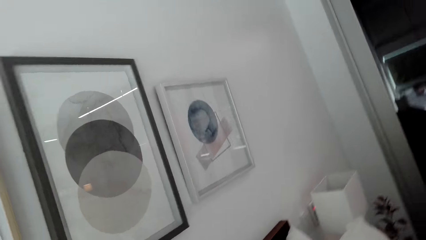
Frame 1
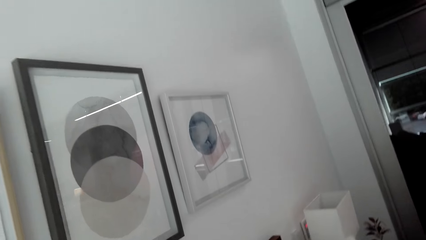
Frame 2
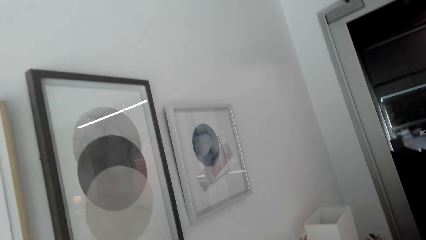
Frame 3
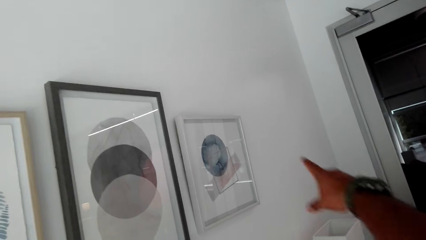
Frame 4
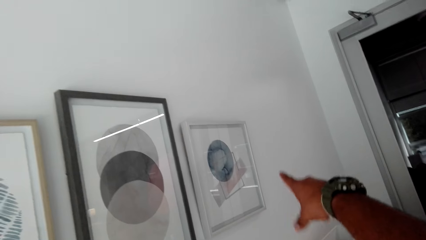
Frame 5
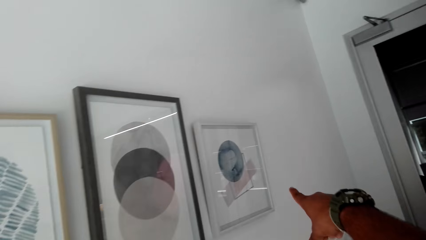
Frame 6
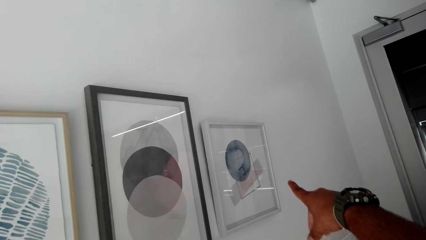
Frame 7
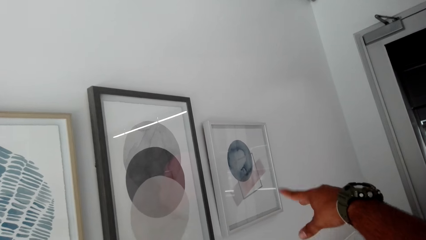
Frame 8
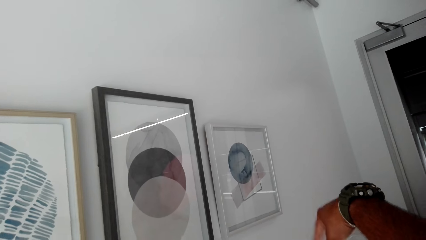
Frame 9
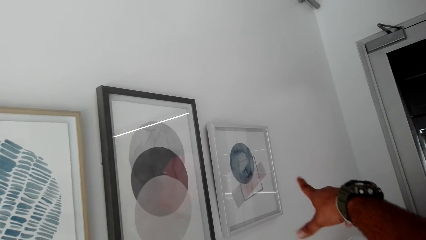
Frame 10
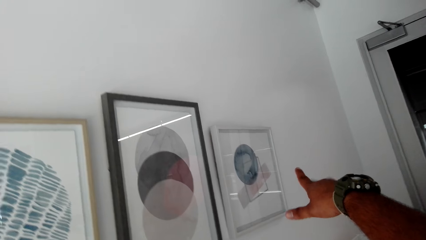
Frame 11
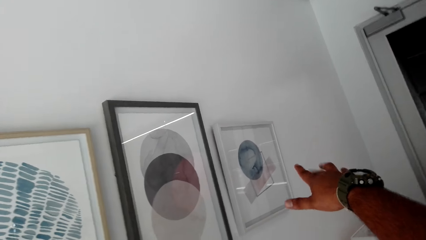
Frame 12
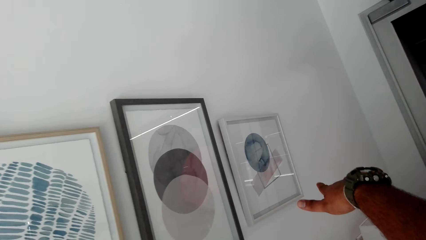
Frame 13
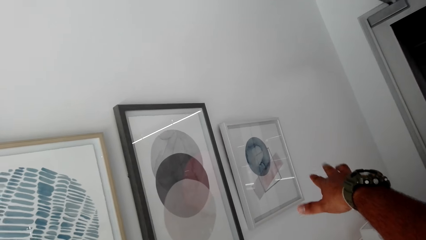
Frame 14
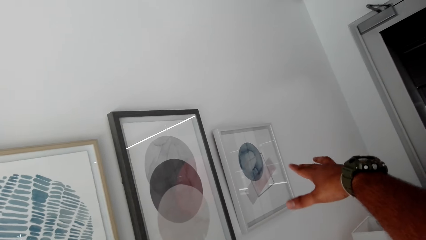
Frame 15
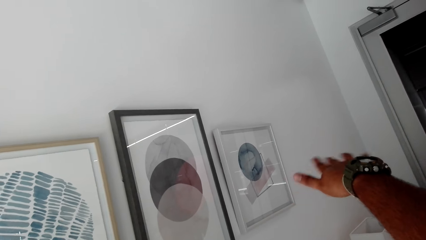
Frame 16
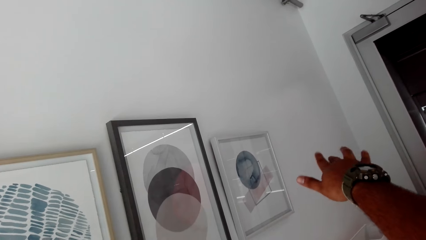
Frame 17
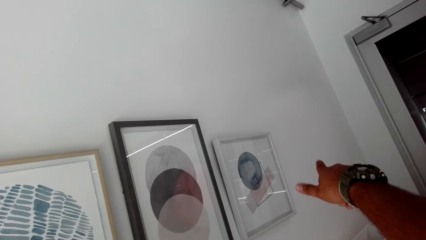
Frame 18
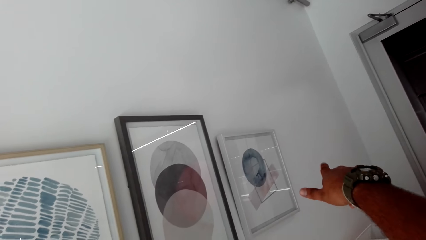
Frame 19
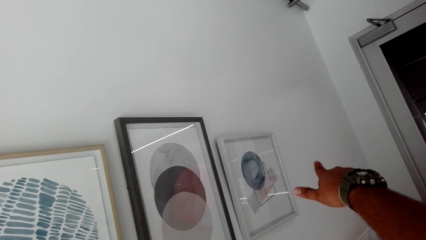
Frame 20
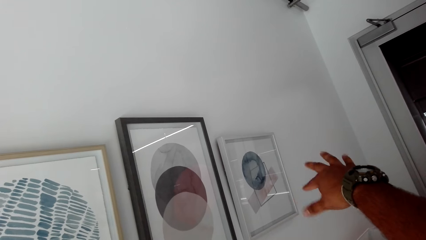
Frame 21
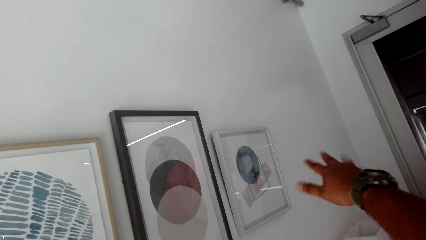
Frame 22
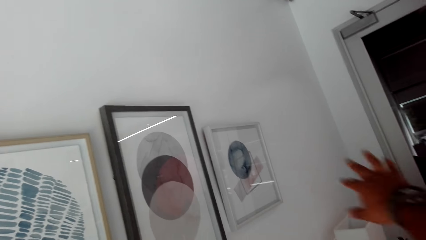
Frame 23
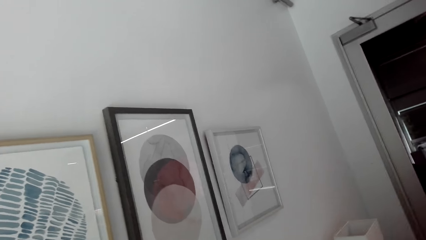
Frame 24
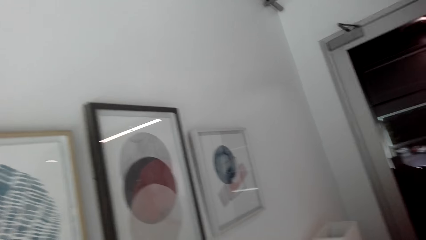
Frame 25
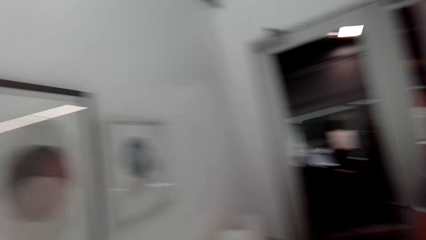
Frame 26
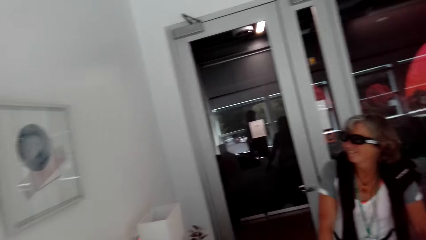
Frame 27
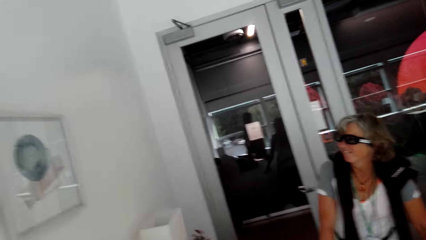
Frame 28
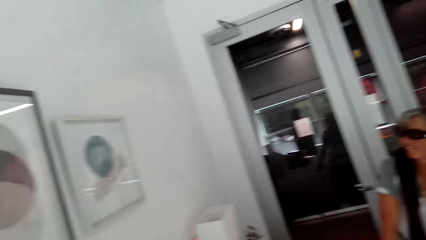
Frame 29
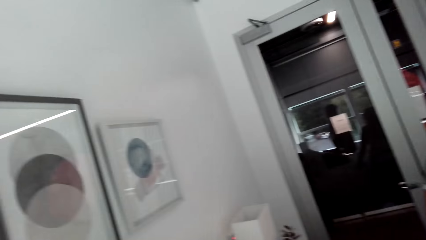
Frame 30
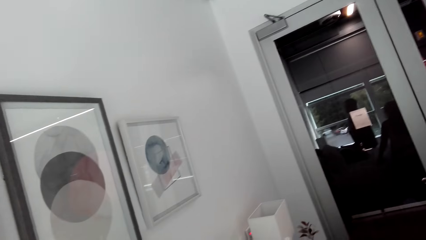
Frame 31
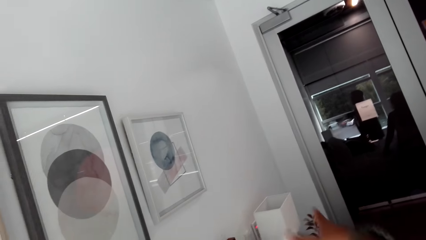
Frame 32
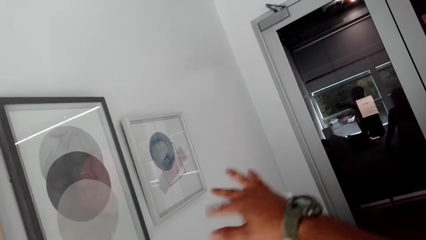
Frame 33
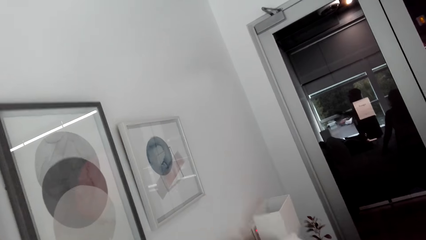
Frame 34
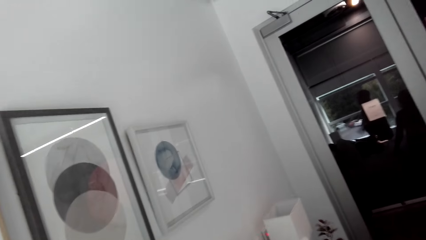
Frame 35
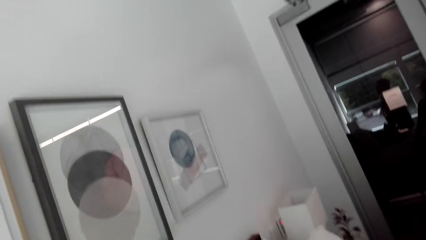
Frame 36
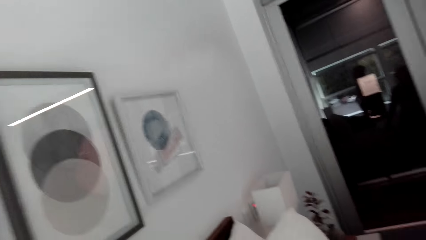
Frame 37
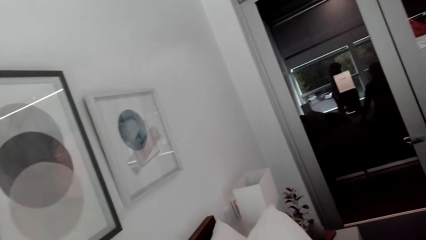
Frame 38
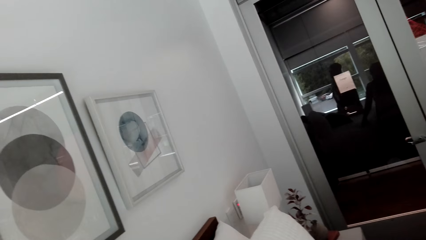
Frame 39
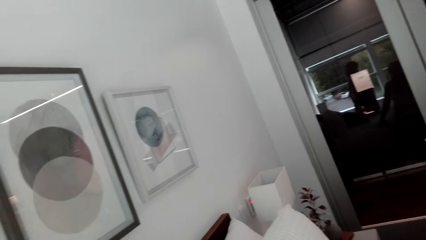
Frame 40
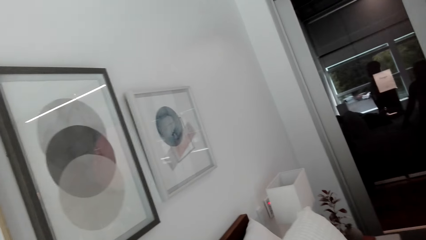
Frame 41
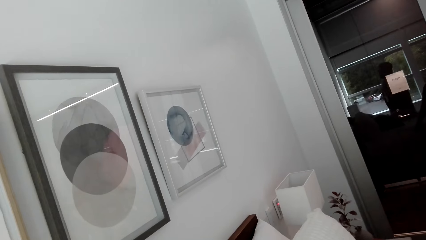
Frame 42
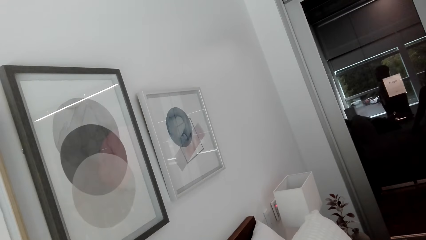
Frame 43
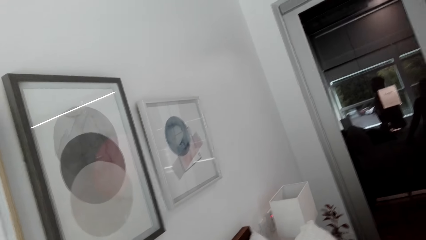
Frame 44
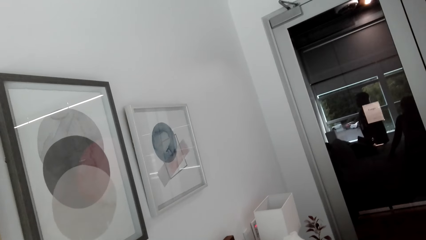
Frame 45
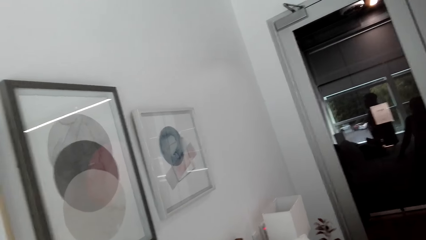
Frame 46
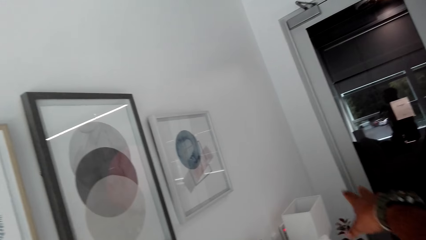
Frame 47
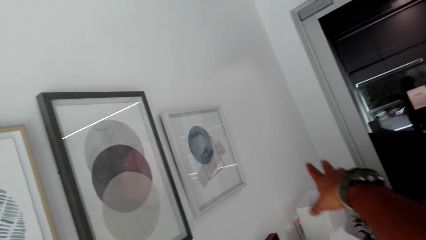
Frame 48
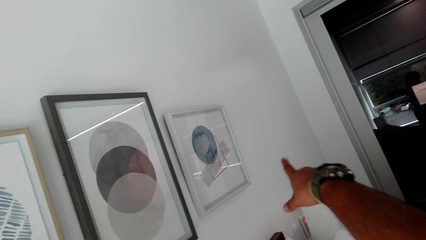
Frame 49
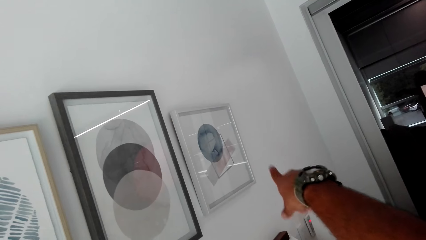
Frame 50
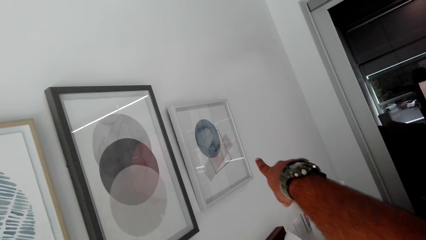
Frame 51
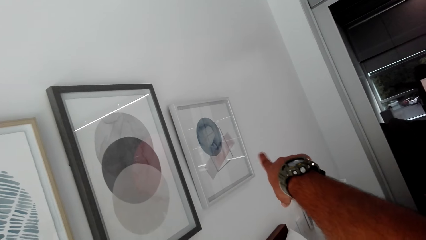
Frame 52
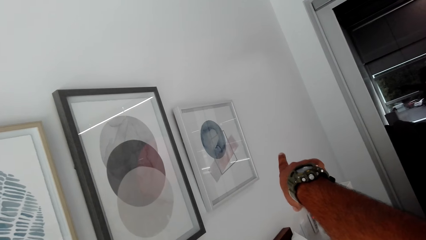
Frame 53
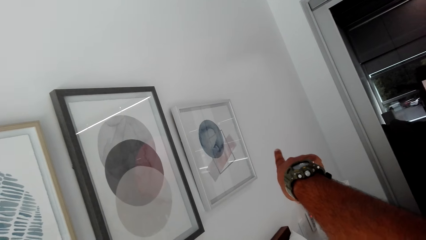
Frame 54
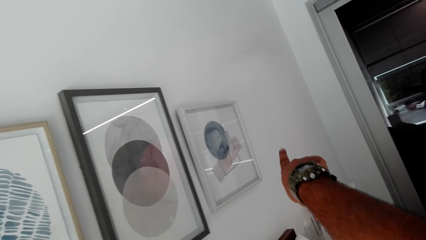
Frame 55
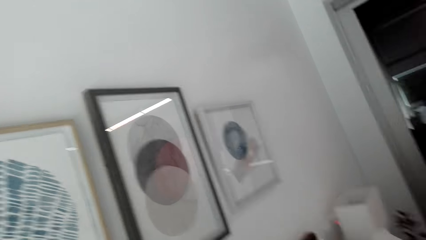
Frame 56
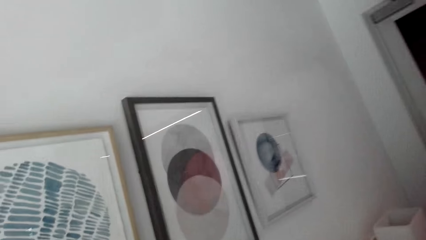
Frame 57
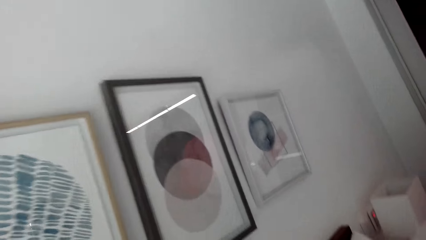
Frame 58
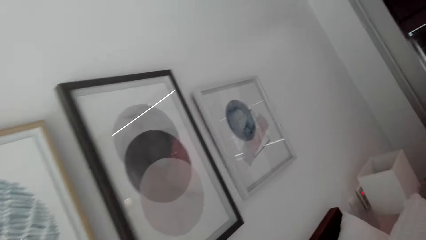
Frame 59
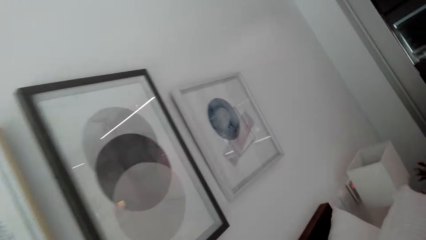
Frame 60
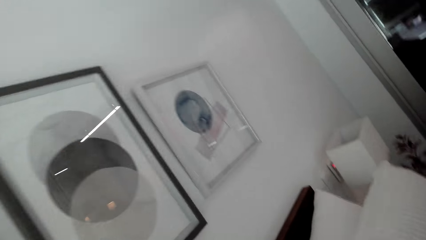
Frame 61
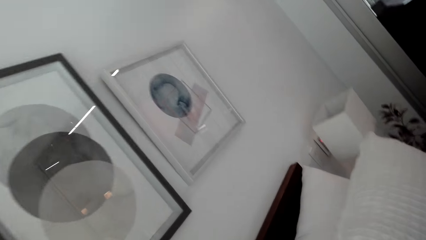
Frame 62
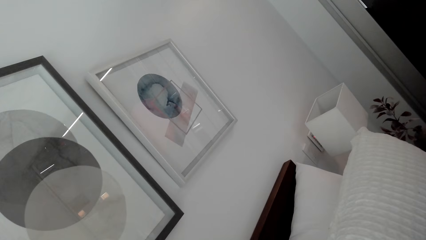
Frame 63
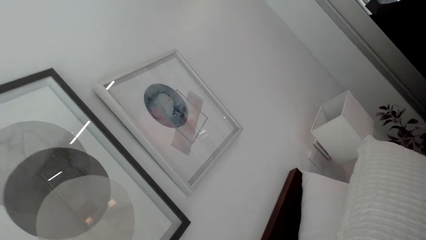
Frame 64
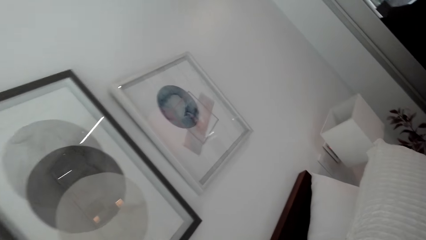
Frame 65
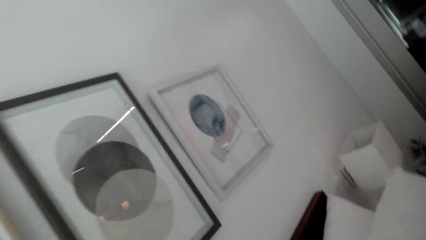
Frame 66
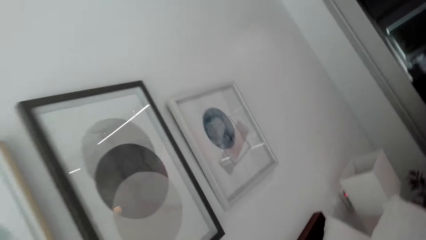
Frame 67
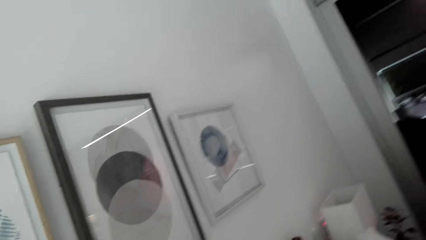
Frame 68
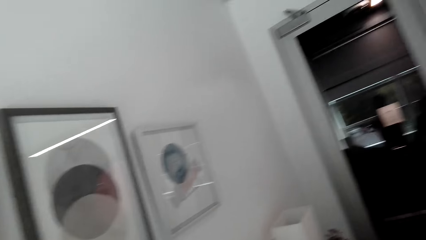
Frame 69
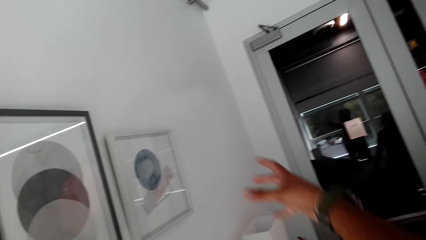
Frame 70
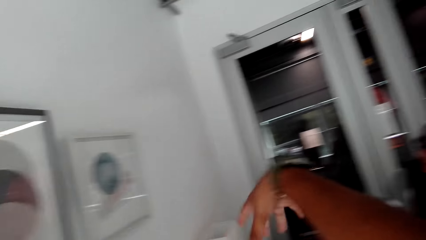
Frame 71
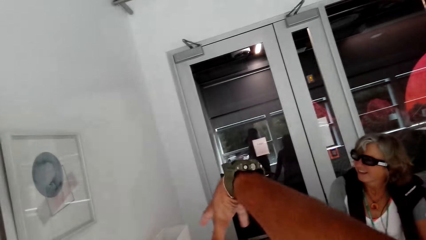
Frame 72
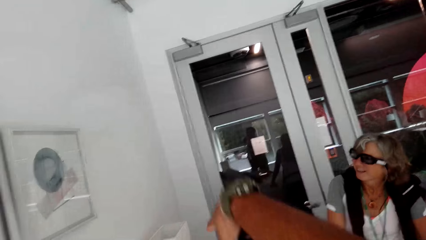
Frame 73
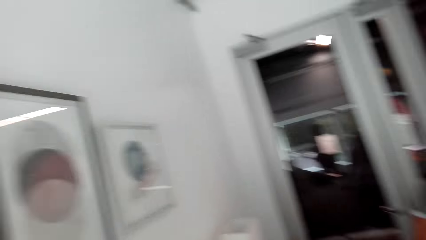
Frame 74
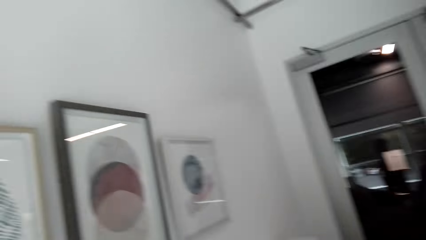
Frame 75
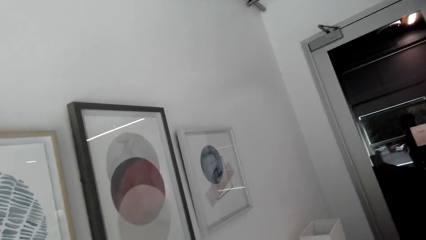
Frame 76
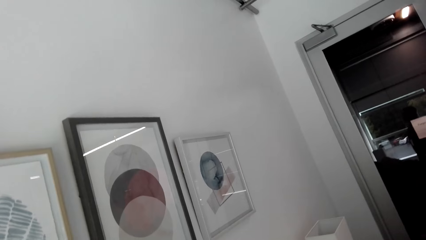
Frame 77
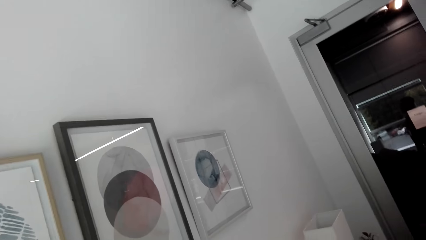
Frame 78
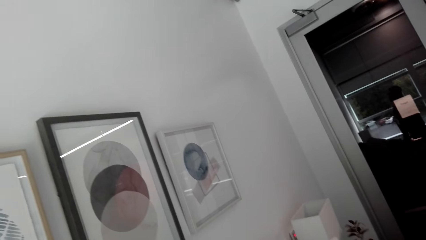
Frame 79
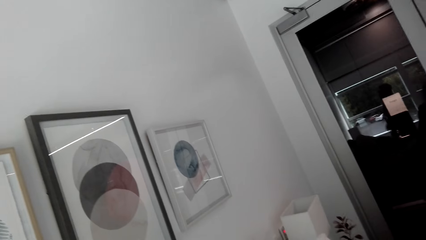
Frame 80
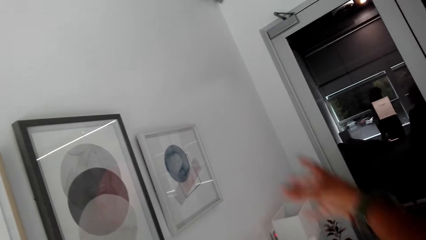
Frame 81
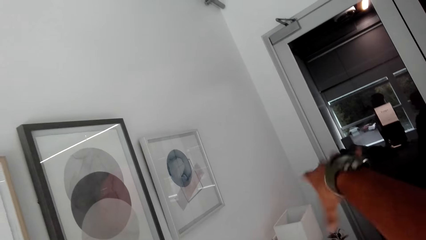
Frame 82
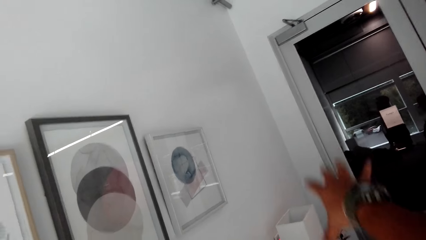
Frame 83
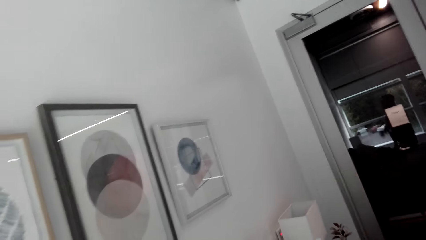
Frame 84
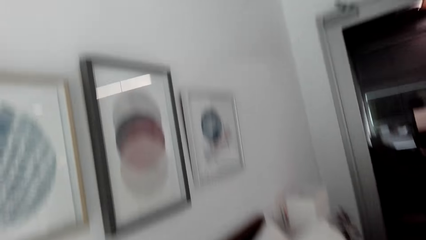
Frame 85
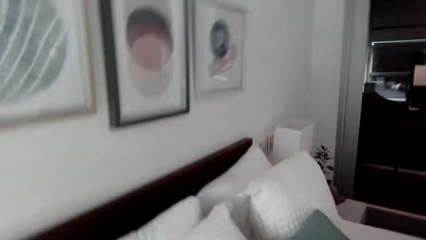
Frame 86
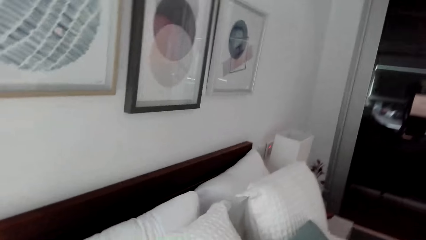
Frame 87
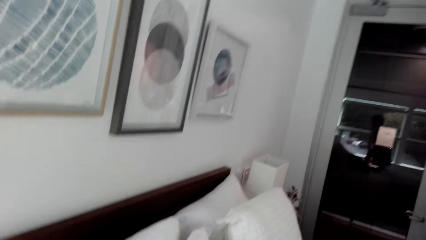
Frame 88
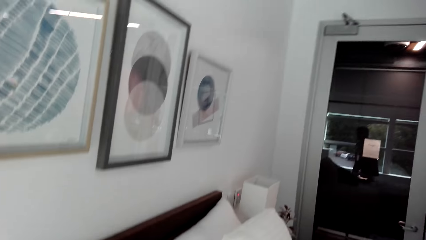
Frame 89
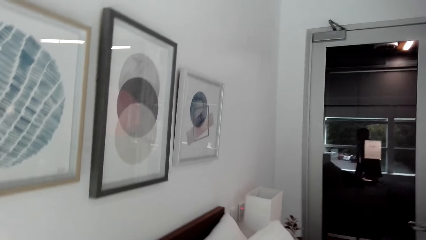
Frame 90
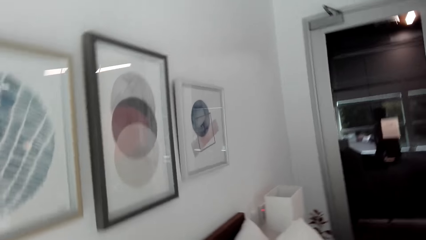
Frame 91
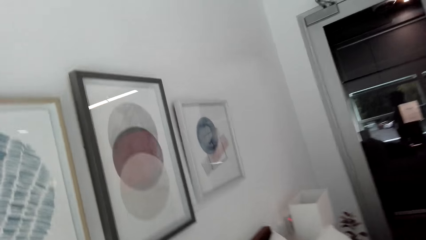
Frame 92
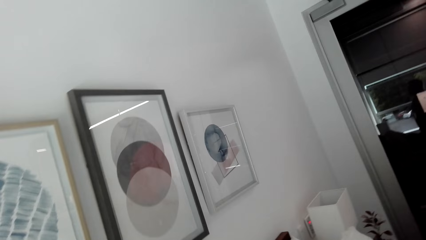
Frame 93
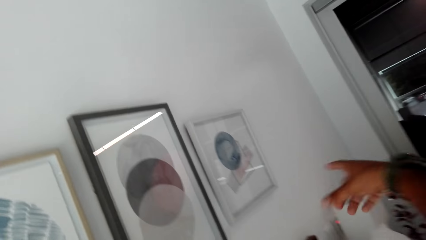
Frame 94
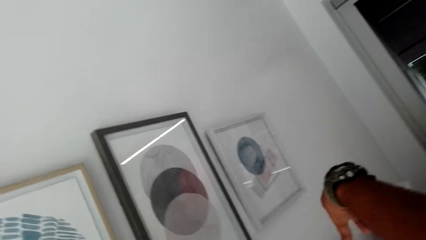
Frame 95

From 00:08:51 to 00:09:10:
The camera wearer talks with a lady and points at the paint on the wall or picture frame. They talk with the lady, look around and move the hand. They drop the hand. The lady looks at the frame picture. The camera wearer talks with the lady and looks around. They move the hand and talk with the lady. They talk with the lady and look around. They talk with the lady and point at the paint on the wall. They talk with the lady and stare at the paints on the wall. They talk with the lady and move hands. The lady stares at the paints on the wall. The camera wearer looks around. The lady talks with the camera wearer. She talks with the camera wearer again. The camera wearer moves hand and stares at the paints on the wall. They talk with the lady and look around.
